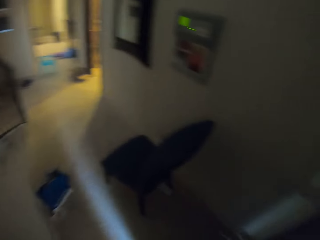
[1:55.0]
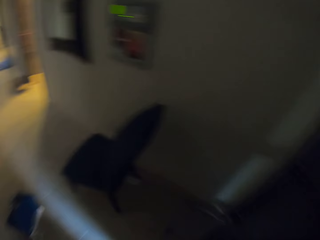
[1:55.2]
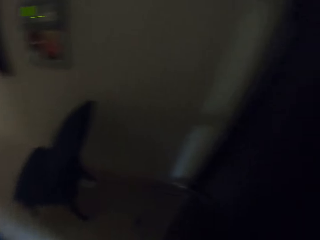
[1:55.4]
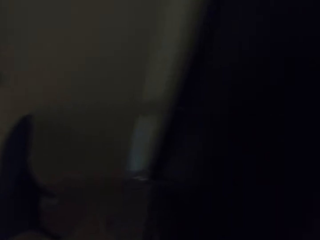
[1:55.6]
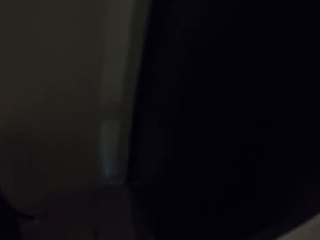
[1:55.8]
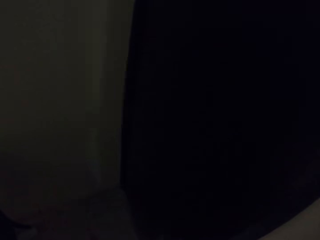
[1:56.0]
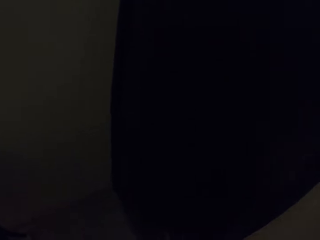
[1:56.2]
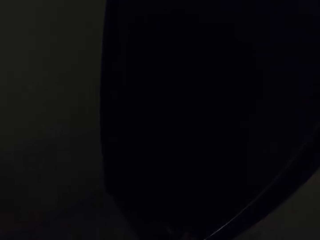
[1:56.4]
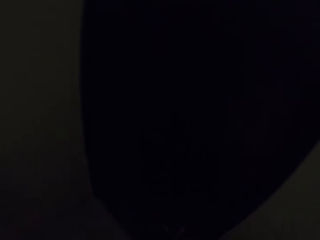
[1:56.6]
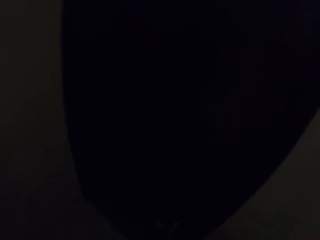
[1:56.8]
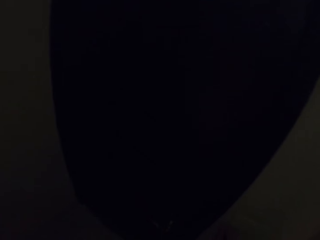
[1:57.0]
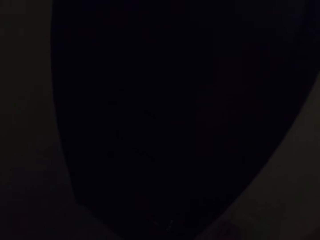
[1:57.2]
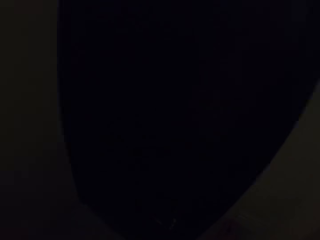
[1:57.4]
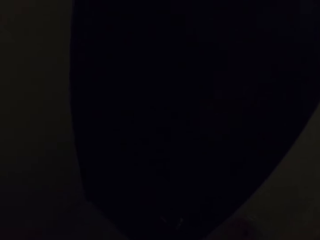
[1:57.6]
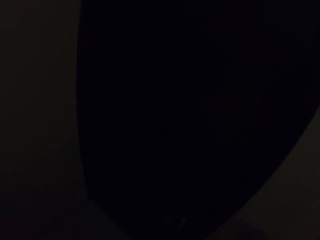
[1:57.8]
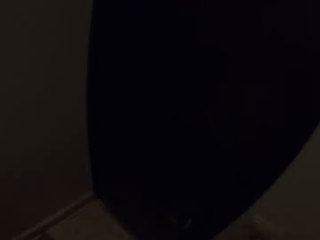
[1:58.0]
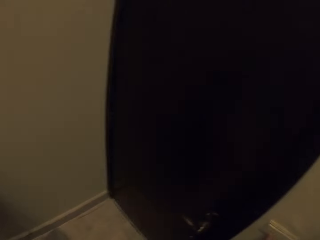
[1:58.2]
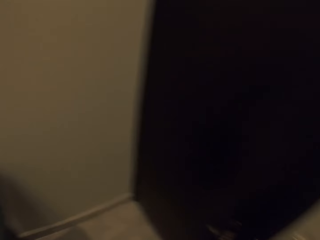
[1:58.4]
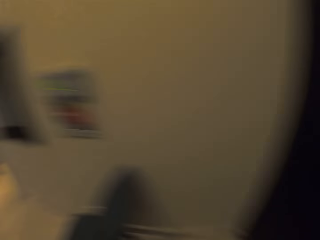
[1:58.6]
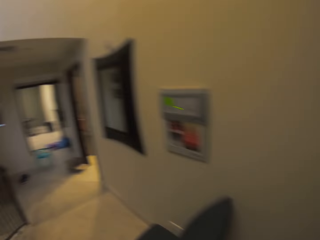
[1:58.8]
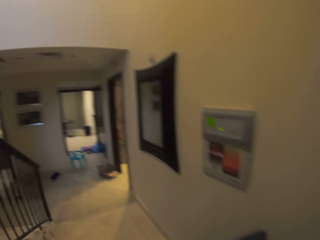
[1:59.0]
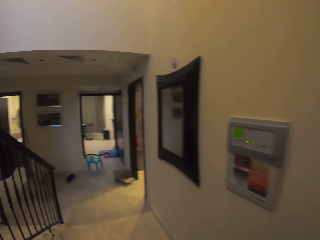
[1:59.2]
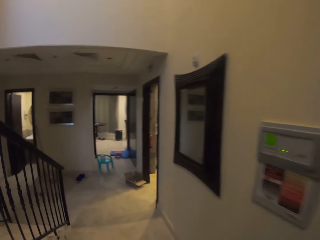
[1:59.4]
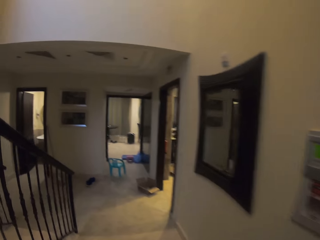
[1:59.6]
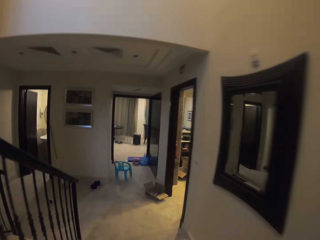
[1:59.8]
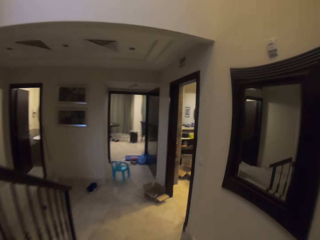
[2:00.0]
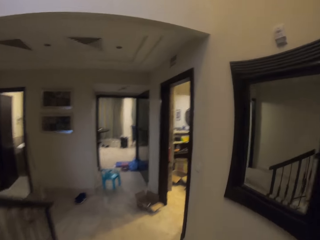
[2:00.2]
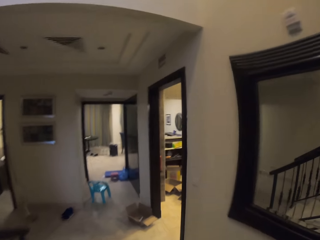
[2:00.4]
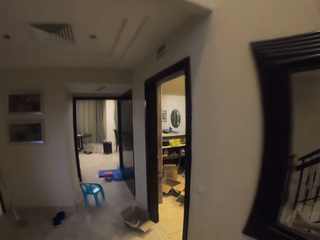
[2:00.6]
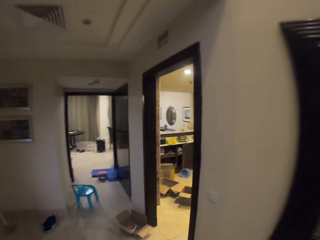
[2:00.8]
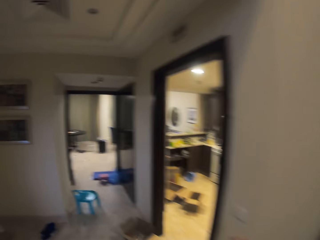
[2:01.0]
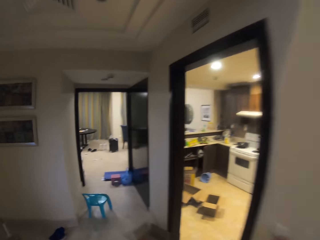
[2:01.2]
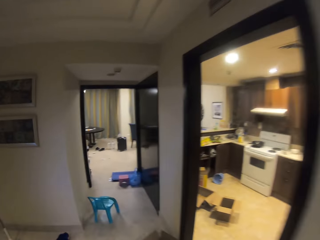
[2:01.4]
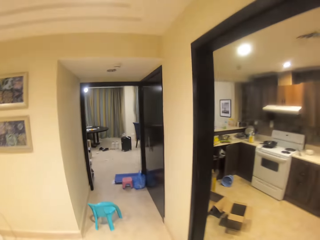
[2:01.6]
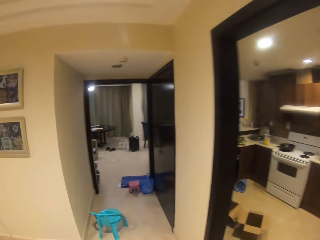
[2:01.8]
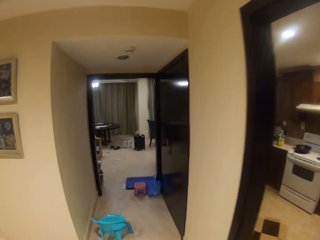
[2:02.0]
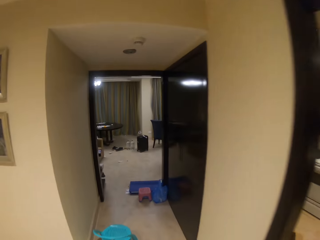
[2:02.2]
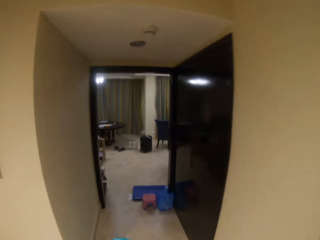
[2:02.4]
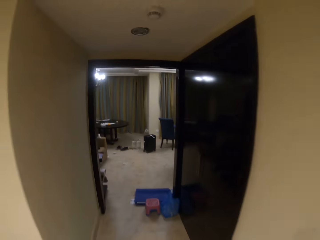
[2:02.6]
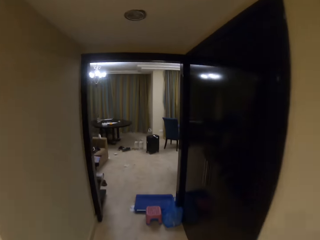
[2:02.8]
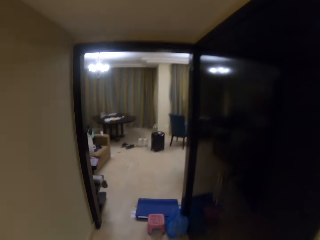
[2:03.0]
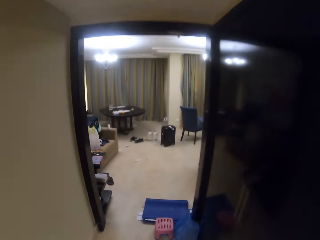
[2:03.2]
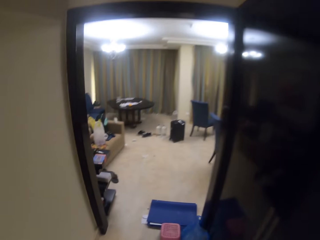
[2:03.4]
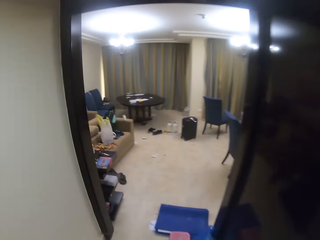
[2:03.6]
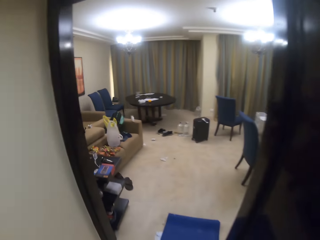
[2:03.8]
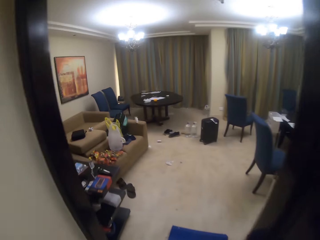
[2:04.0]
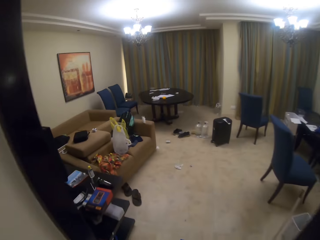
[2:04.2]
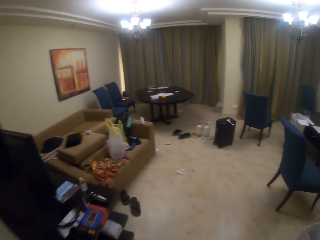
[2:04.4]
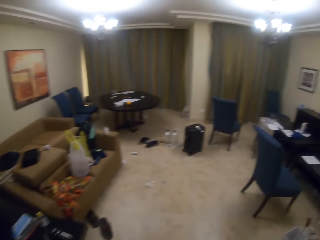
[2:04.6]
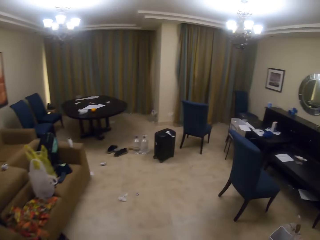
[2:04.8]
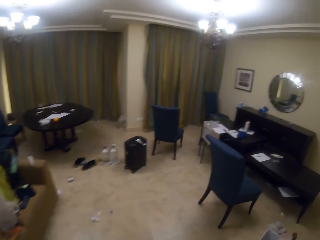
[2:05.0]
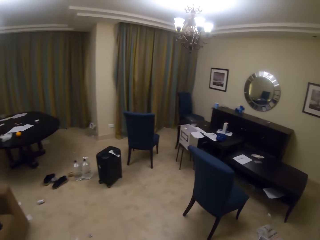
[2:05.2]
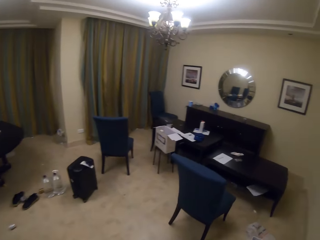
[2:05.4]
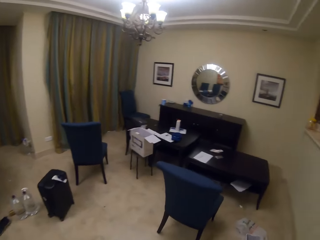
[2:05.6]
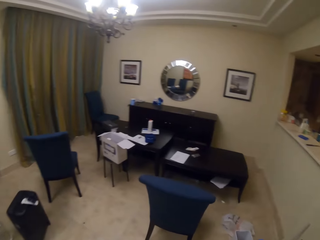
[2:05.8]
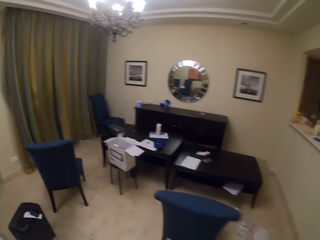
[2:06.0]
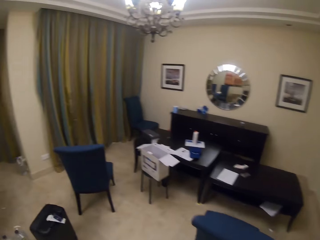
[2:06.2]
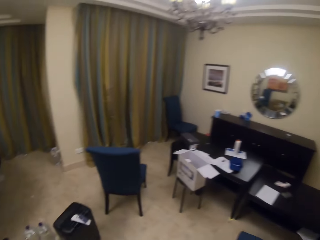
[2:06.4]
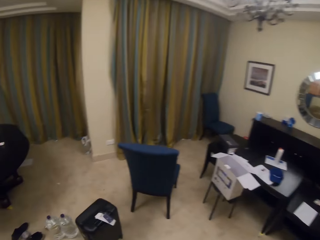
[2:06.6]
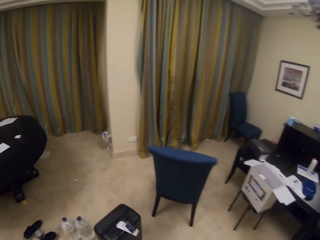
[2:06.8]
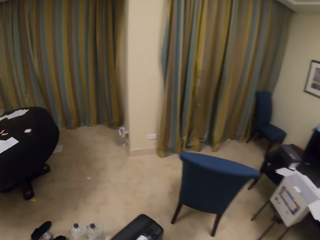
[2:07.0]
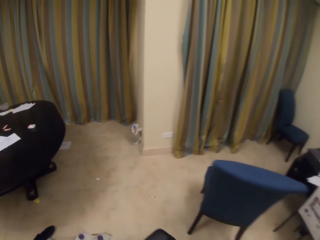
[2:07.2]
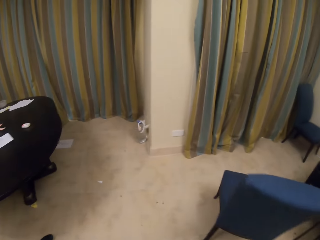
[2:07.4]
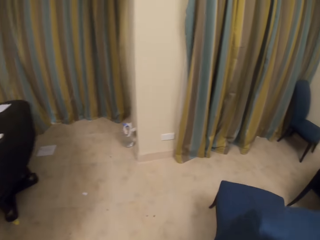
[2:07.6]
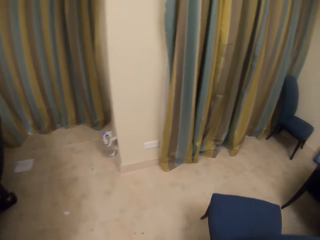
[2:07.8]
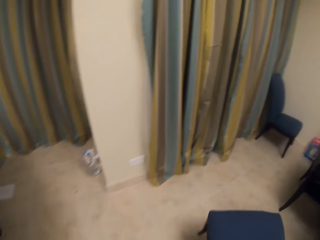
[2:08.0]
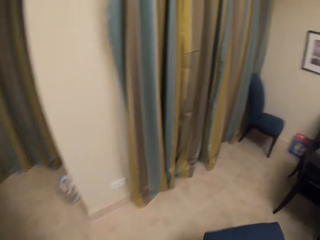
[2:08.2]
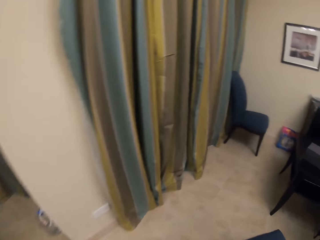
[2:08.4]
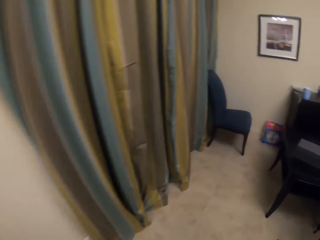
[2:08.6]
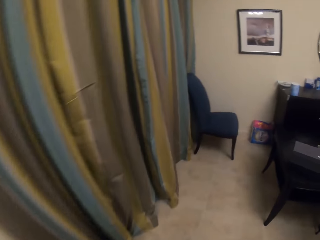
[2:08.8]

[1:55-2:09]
The camera wearer enters the house. They turn back. They close the door. They turn back. They walk forward. They enter the living room. They walk right.

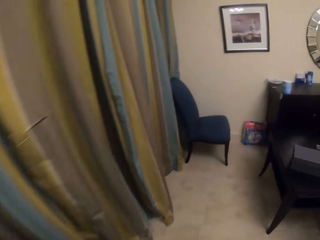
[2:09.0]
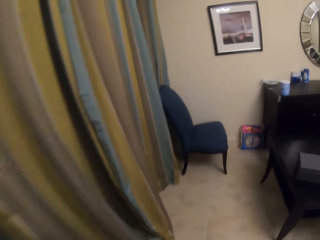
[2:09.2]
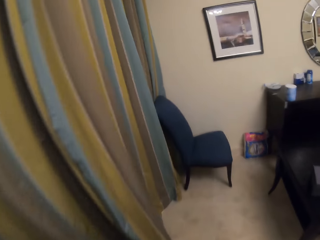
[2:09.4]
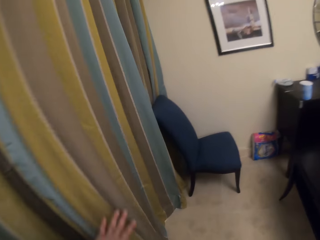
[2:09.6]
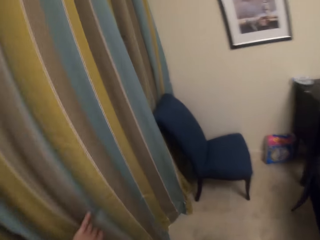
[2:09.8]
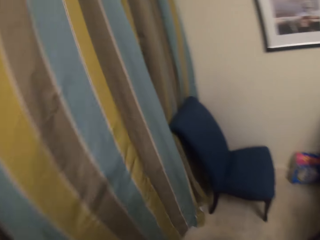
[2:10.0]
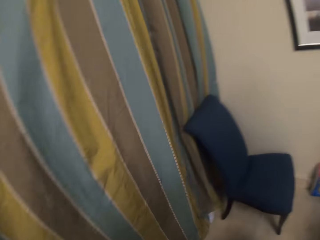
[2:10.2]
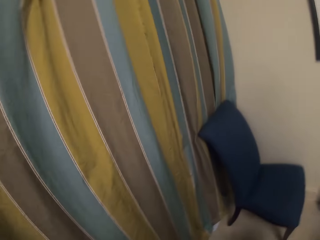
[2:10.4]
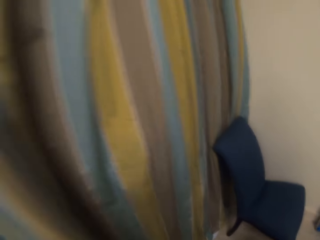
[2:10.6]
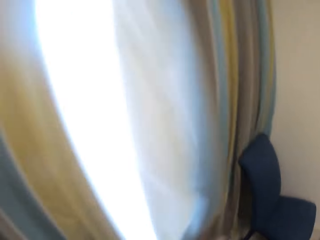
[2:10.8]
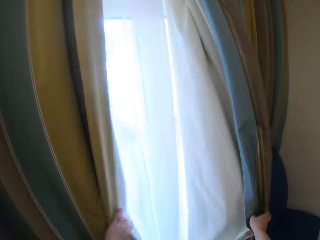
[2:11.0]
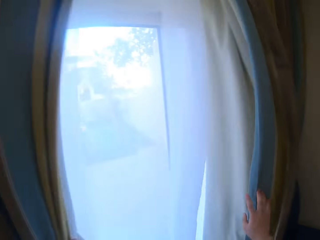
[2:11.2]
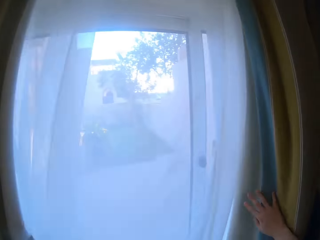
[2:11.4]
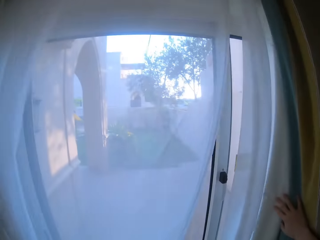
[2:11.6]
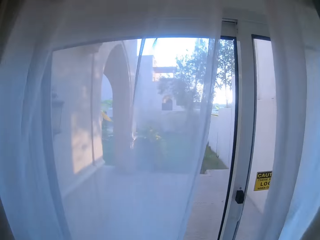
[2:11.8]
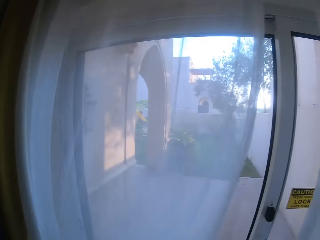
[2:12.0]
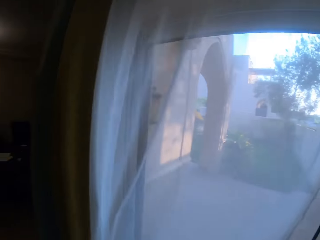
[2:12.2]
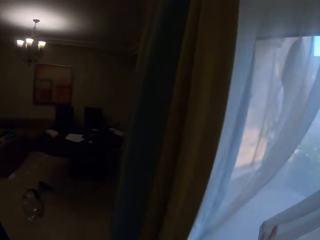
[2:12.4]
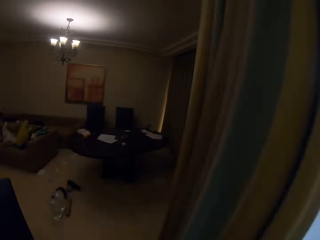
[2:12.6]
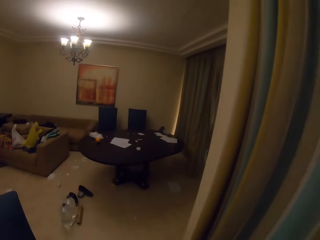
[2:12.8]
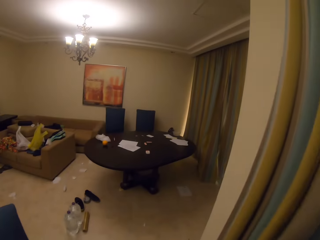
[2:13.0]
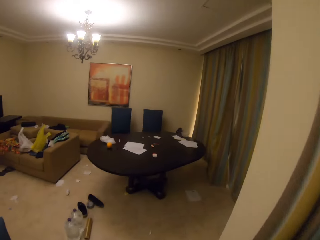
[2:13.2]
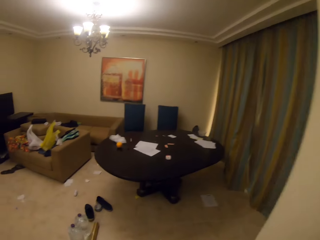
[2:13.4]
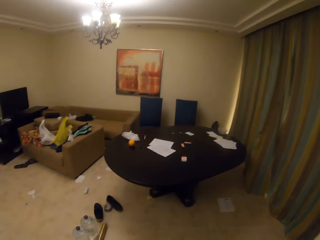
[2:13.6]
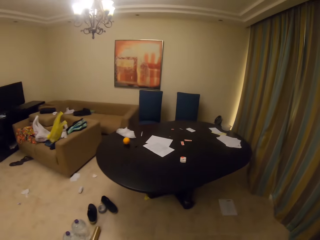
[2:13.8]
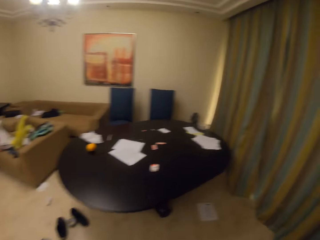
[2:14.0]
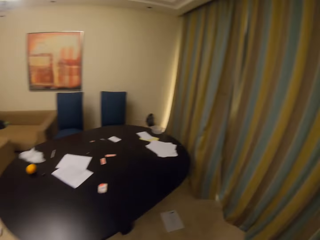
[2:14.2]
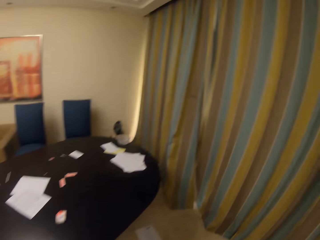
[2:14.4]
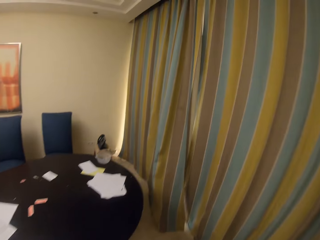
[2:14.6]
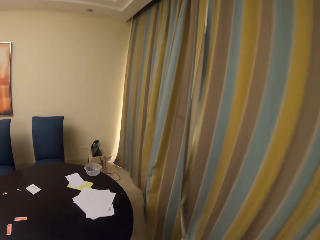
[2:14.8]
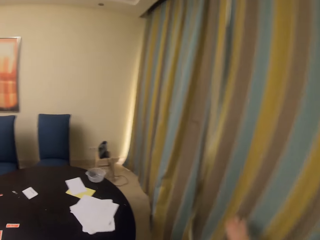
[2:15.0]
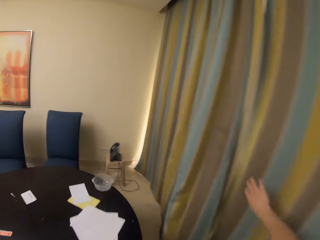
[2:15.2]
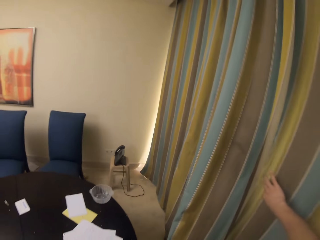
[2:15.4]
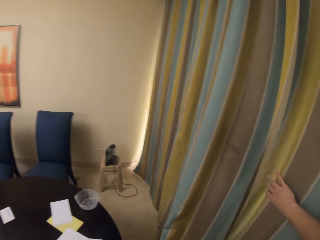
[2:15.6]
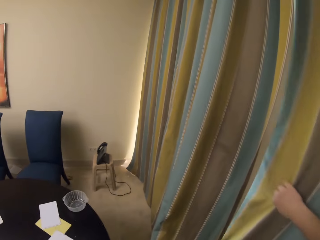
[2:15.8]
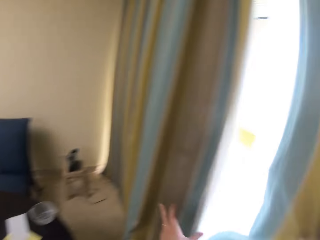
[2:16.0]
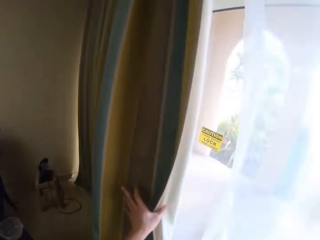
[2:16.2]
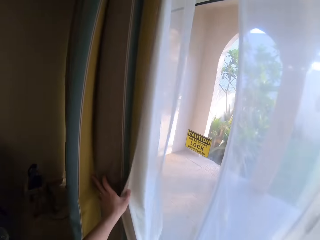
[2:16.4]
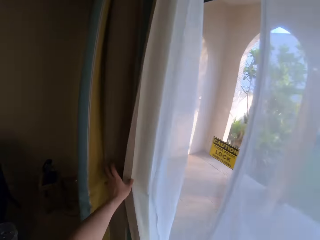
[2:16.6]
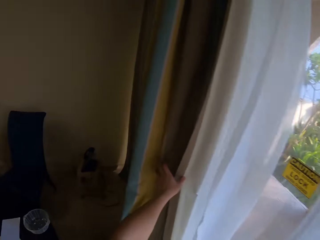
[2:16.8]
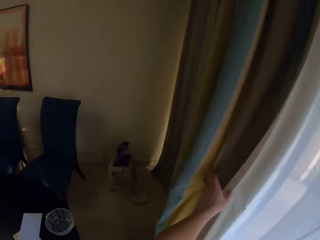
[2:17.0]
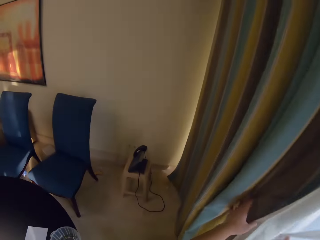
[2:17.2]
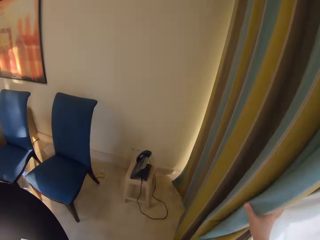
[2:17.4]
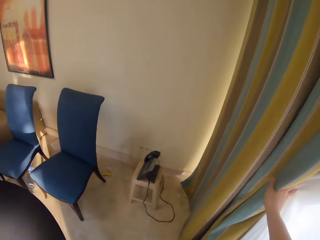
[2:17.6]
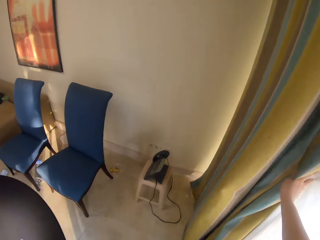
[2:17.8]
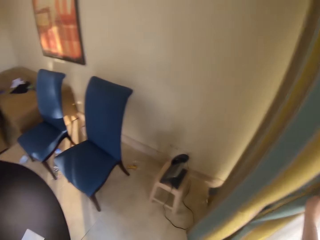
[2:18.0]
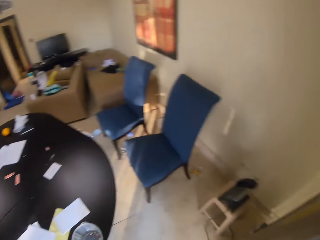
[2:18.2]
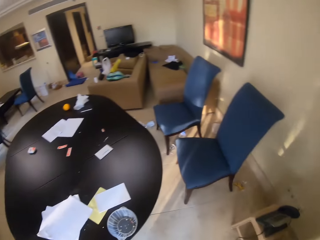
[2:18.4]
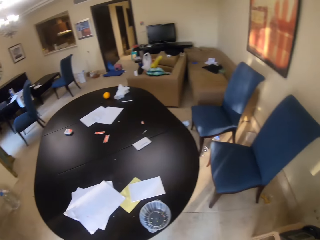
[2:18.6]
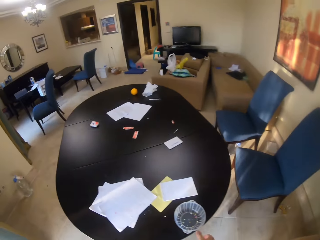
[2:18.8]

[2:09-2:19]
The camera wearer opens the curtains. They walk left. They open the curtains. They turn back.
